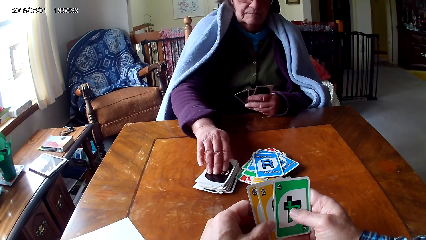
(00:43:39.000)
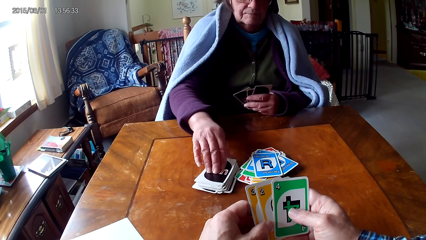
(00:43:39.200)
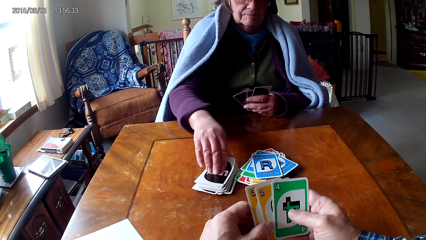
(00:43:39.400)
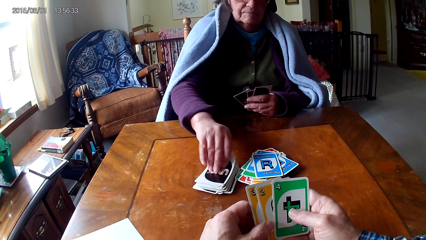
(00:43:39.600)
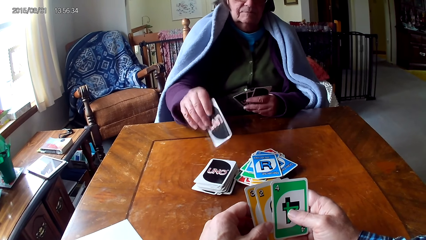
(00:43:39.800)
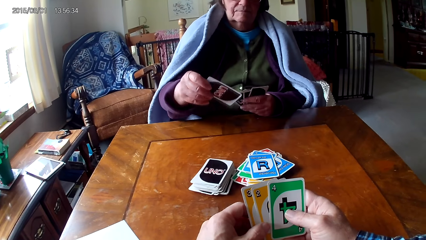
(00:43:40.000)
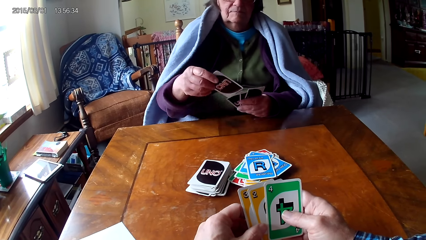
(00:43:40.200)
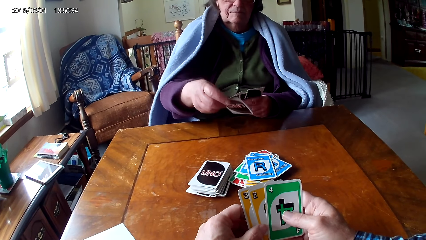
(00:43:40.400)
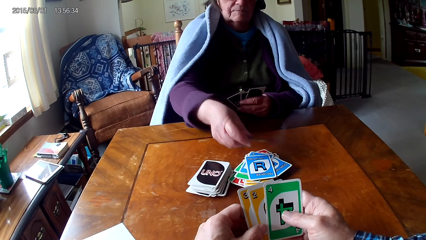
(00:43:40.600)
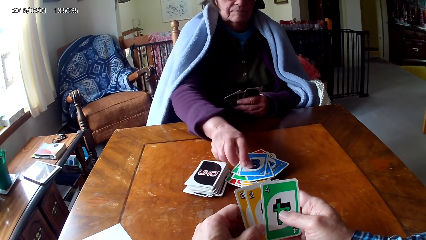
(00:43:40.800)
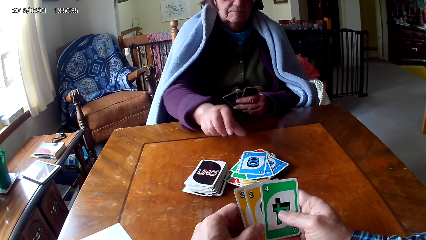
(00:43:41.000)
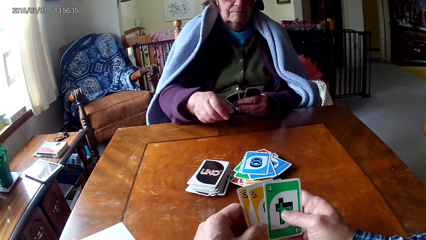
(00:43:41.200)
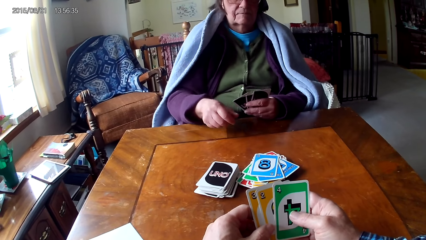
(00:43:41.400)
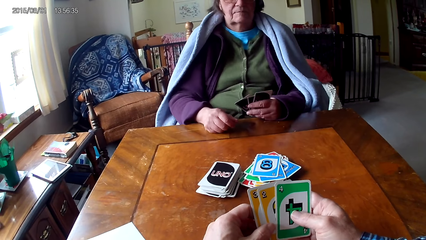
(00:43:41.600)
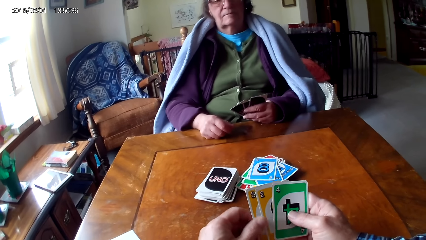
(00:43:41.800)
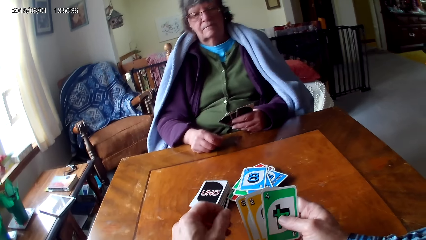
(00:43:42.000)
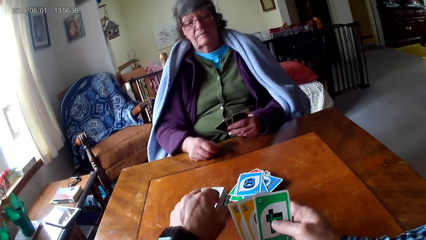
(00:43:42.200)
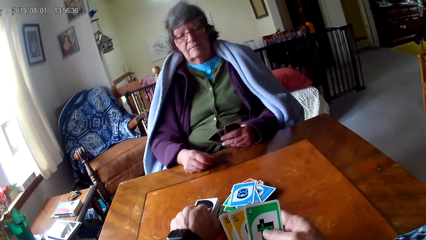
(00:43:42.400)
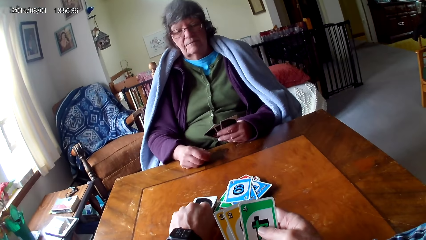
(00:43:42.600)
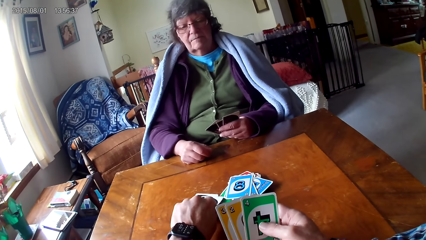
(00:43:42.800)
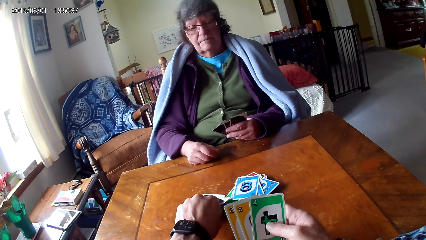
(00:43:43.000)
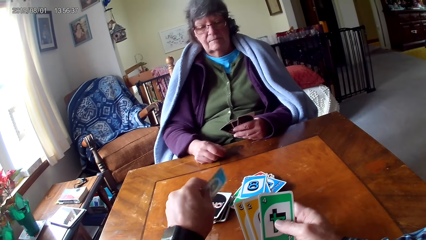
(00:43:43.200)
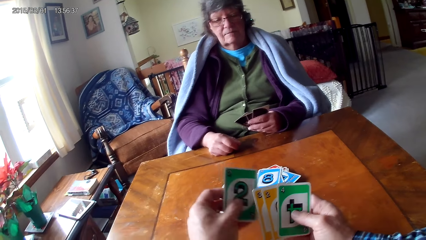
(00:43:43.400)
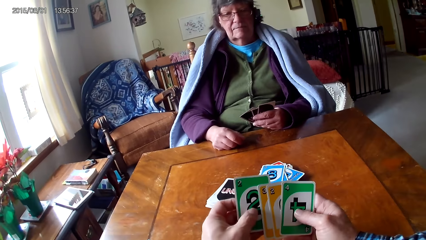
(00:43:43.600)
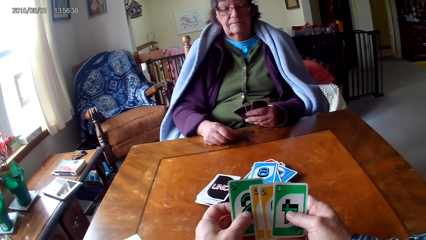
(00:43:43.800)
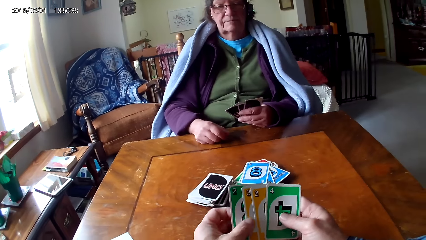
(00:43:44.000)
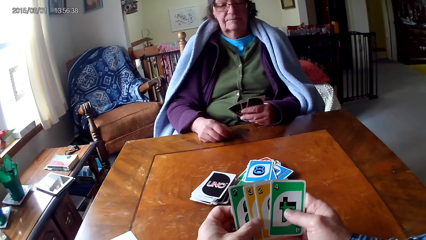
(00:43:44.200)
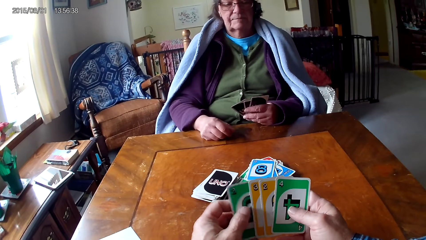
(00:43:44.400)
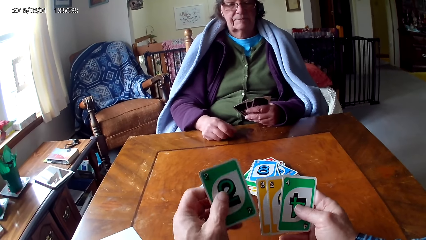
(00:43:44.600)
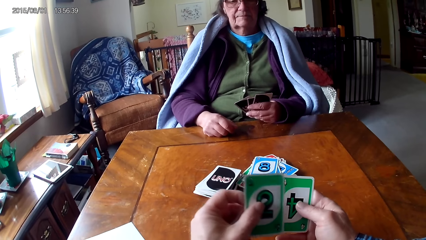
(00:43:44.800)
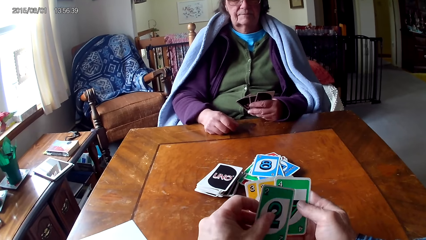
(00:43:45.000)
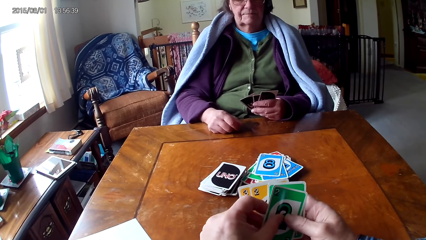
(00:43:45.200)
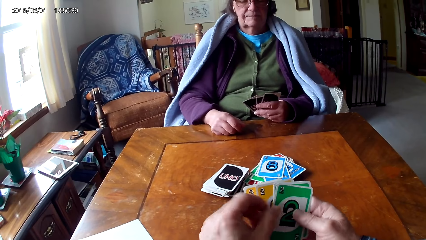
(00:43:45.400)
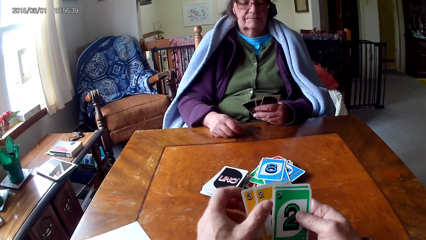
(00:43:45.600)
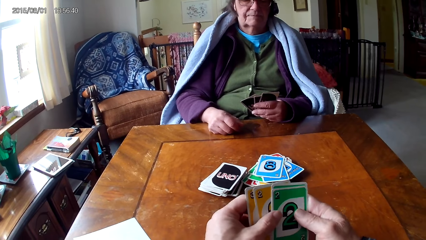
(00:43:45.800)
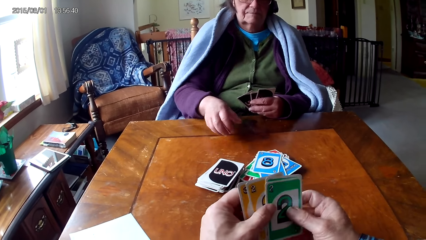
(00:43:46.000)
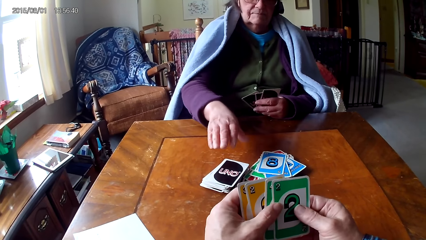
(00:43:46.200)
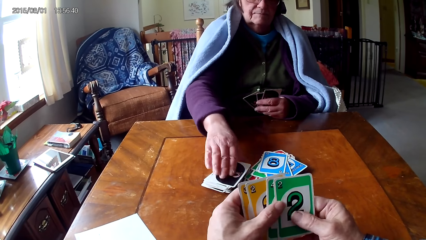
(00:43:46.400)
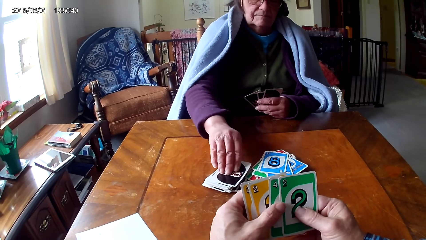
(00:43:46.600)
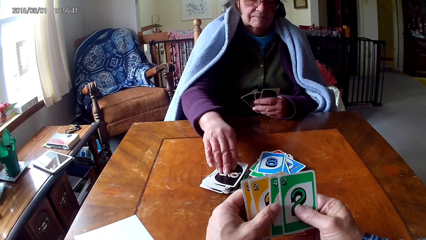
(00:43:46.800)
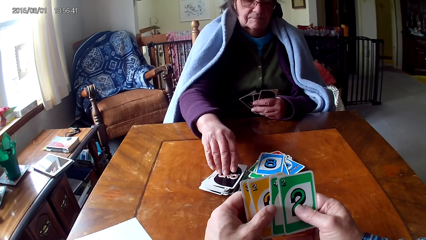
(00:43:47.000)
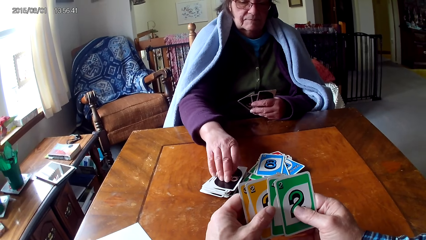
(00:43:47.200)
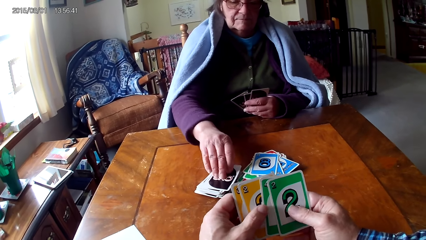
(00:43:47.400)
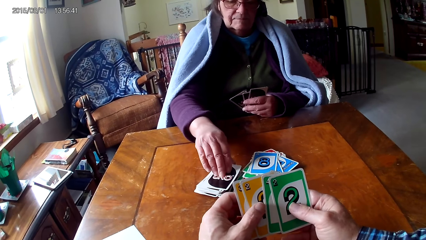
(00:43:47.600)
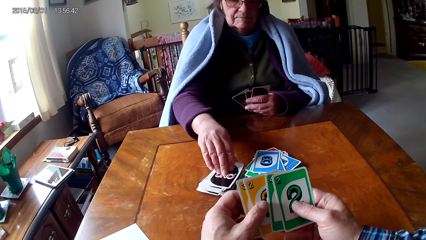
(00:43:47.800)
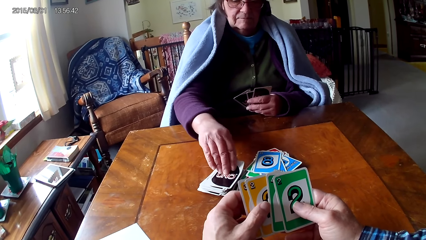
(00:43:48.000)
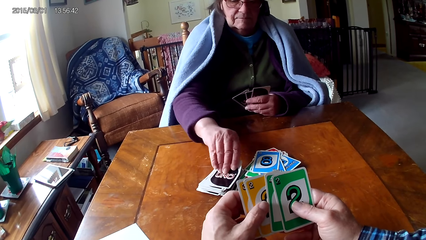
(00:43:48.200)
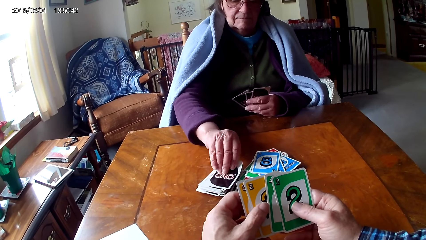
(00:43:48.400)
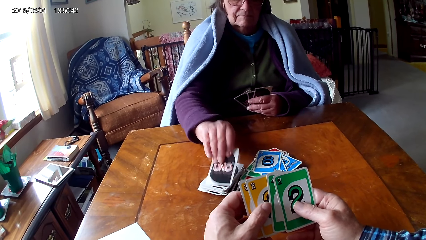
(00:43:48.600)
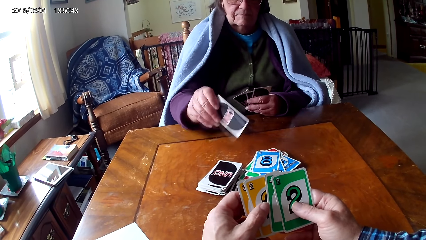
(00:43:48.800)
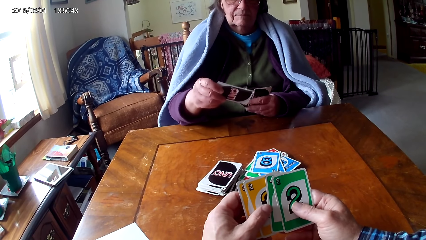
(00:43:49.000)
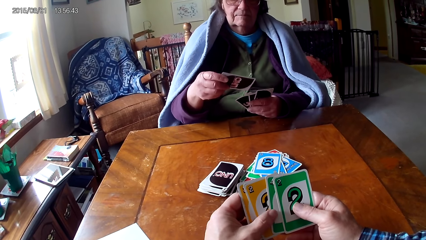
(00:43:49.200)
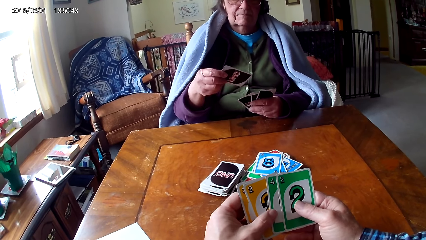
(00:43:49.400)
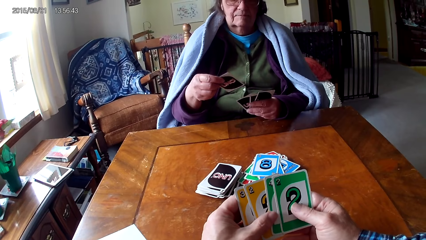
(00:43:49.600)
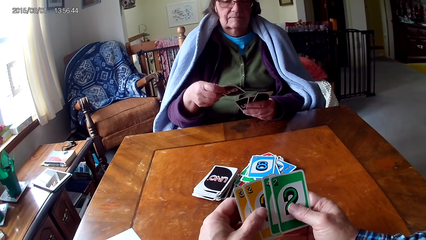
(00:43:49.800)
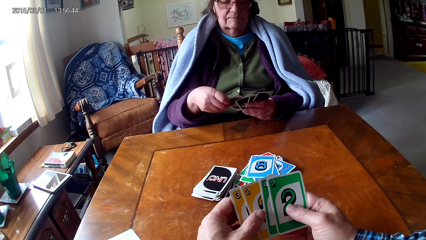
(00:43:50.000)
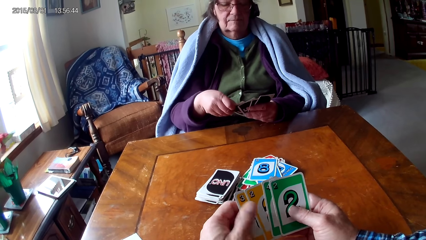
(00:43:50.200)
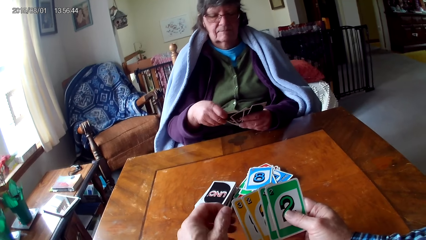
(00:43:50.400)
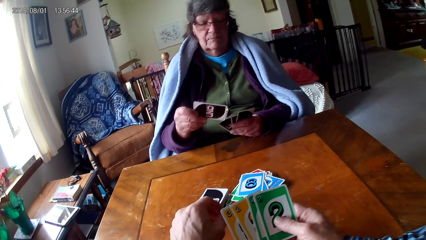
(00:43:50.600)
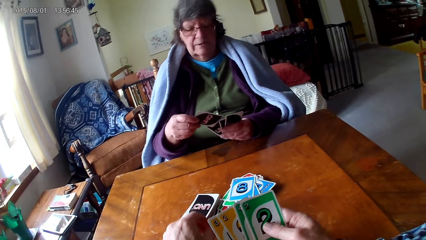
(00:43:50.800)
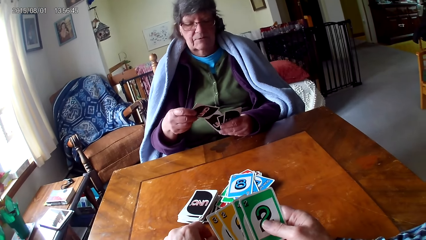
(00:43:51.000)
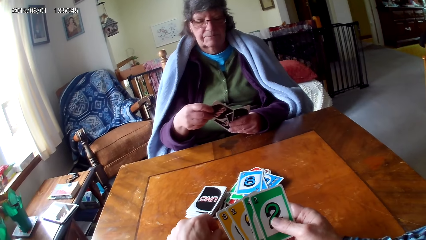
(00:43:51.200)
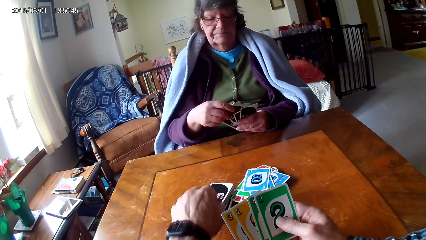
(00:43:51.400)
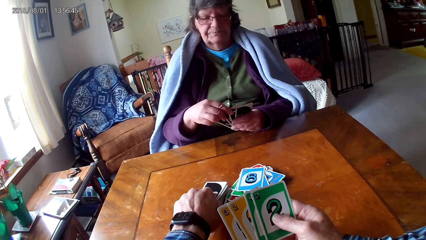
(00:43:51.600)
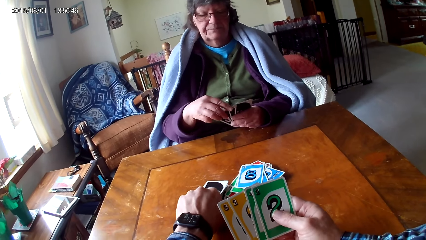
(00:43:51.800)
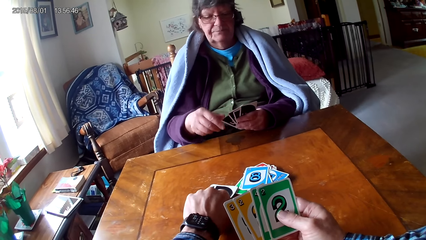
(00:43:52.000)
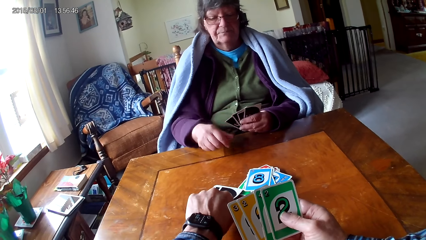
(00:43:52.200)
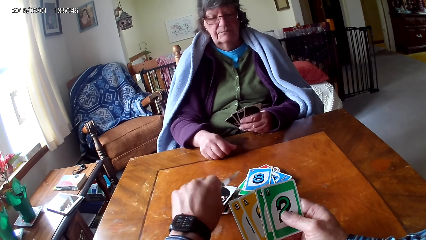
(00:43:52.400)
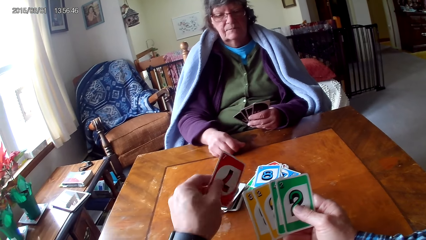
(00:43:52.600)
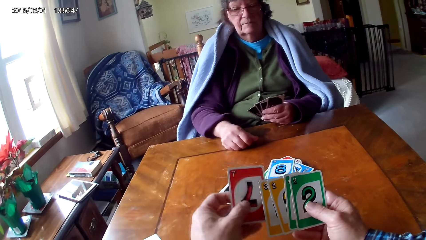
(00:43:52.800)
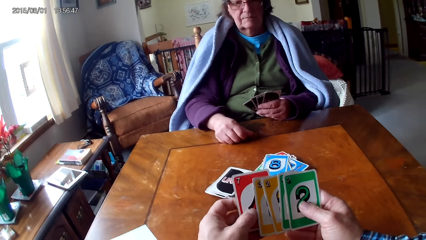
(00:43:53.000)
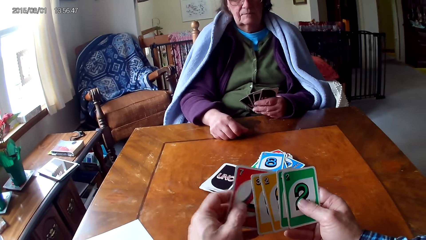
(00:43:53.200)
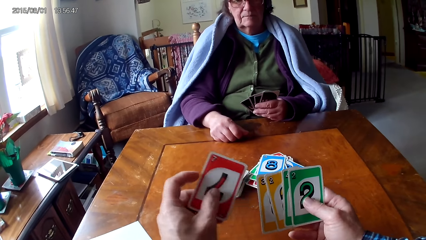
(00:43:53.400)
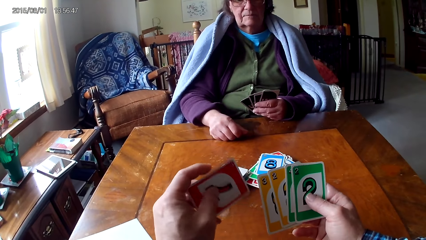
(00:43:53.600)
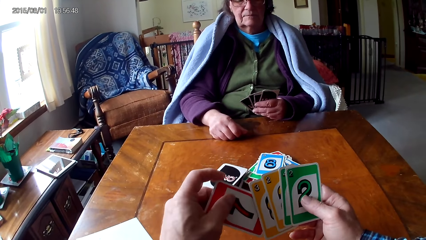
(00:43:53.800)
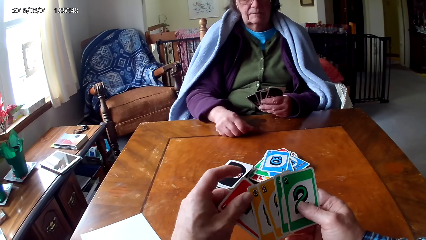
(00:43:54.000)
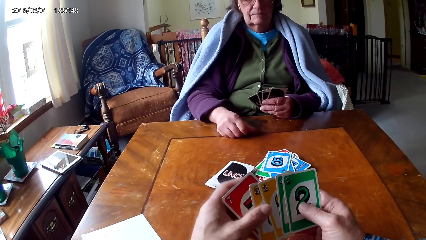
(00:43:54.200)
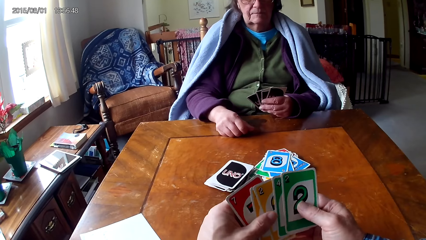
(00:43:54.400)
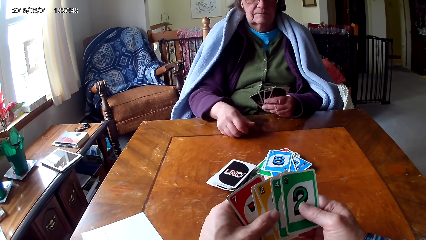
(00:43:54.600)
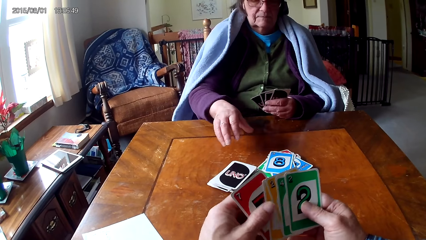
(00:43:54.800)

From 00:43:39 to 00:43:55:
A woman picks a card on a table. The woman puts down a card. The camera wearer picks a card on the table. They hold cards with hands. The woman picks a card on the table. The woman puts the card on the other hand. The woman puts the card between other cards. The camera wearer picks a card on the table. They hold the cards with hands.
